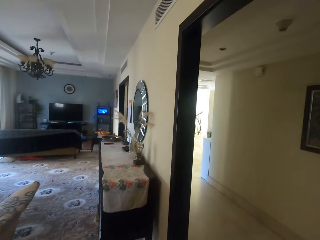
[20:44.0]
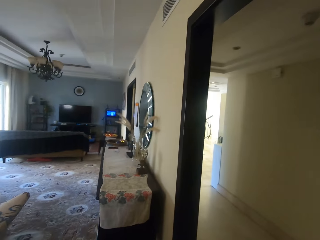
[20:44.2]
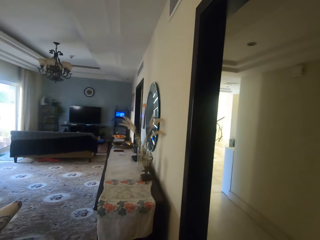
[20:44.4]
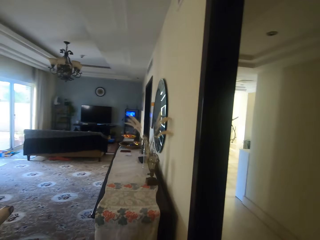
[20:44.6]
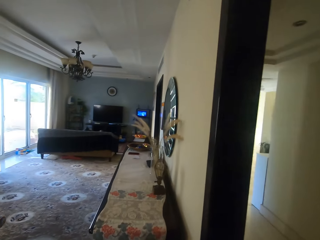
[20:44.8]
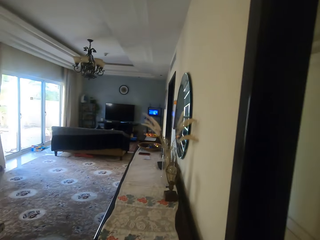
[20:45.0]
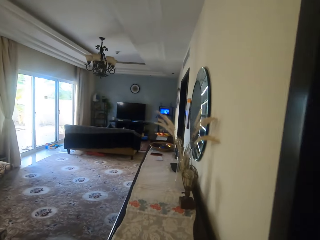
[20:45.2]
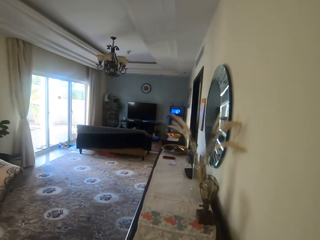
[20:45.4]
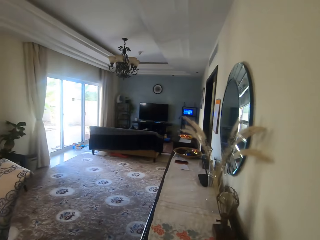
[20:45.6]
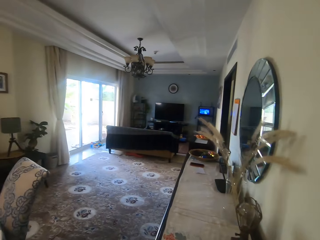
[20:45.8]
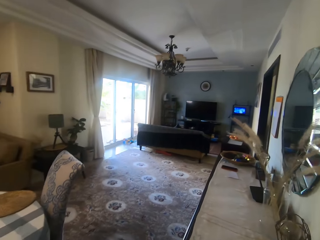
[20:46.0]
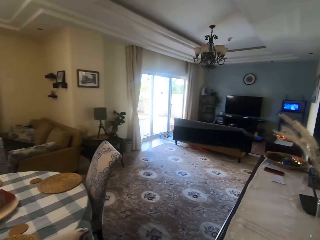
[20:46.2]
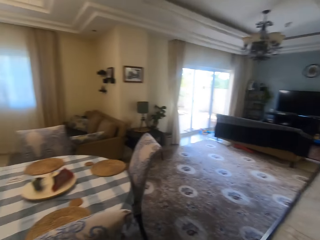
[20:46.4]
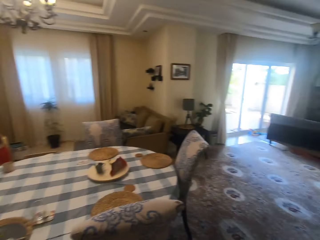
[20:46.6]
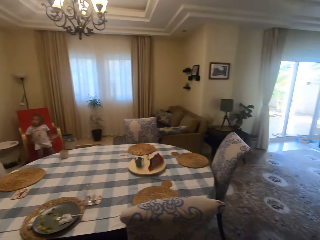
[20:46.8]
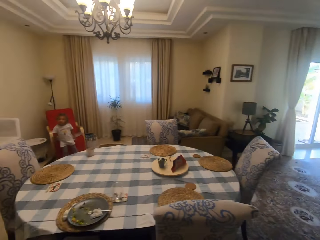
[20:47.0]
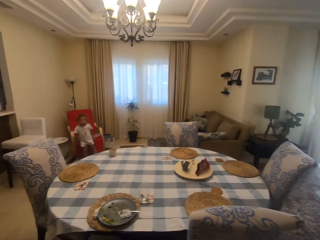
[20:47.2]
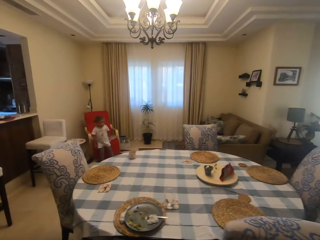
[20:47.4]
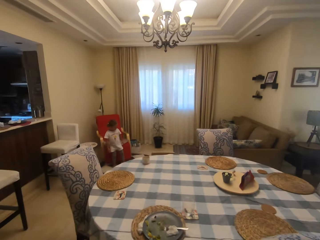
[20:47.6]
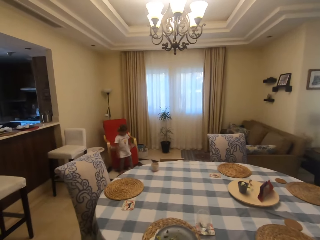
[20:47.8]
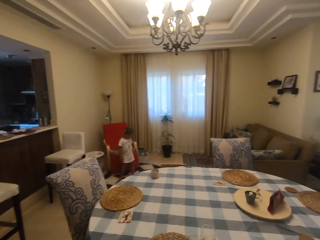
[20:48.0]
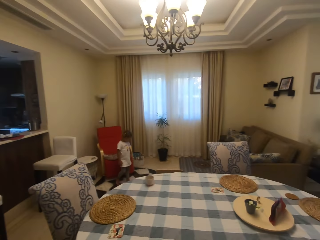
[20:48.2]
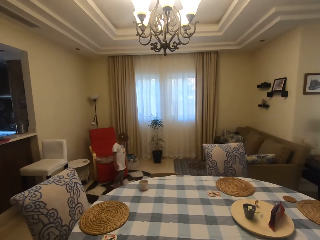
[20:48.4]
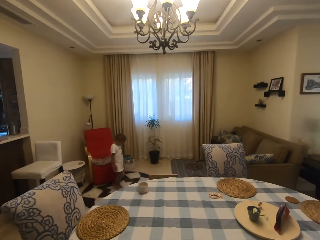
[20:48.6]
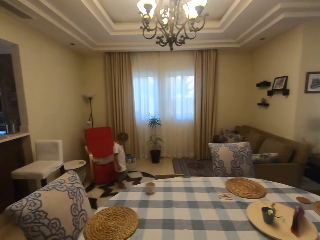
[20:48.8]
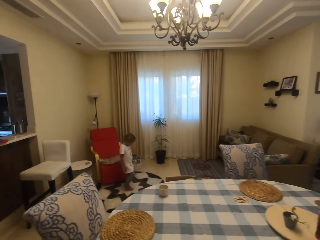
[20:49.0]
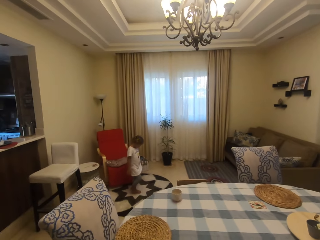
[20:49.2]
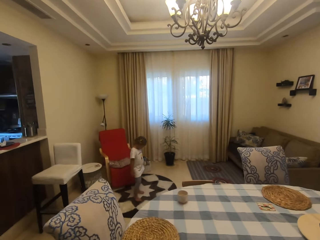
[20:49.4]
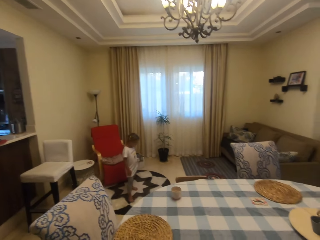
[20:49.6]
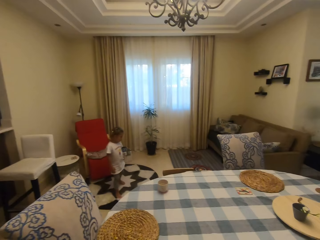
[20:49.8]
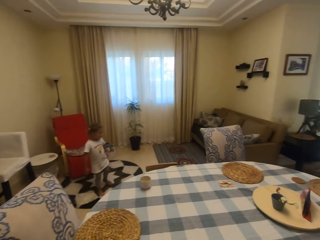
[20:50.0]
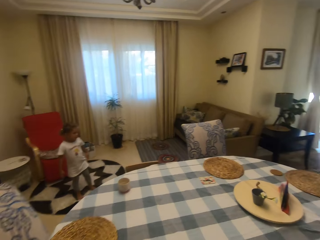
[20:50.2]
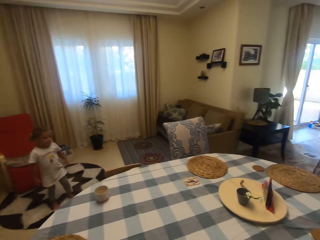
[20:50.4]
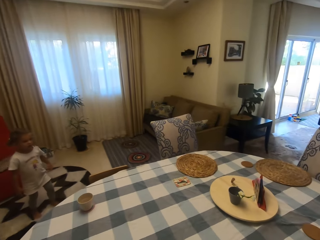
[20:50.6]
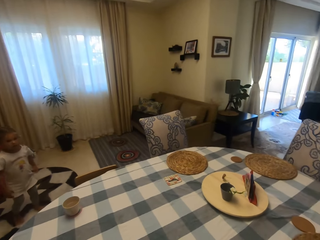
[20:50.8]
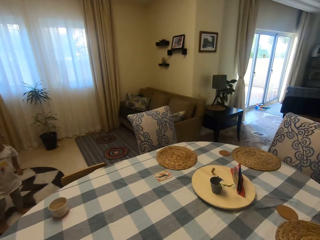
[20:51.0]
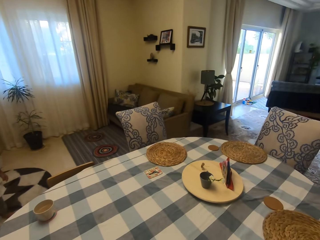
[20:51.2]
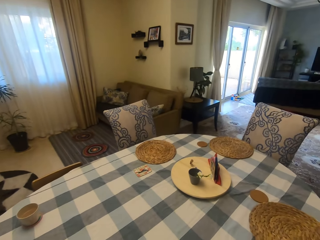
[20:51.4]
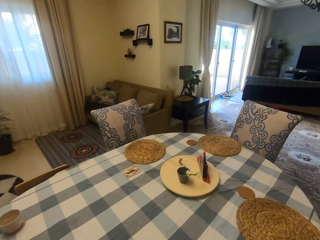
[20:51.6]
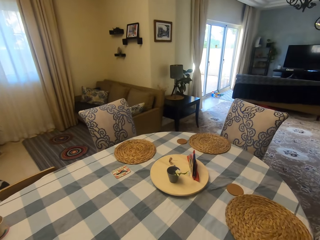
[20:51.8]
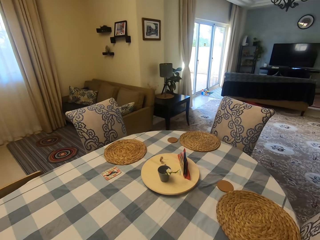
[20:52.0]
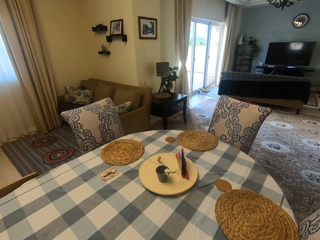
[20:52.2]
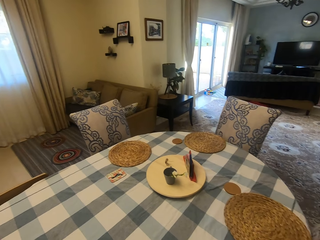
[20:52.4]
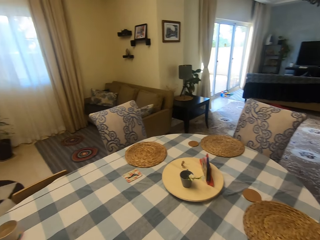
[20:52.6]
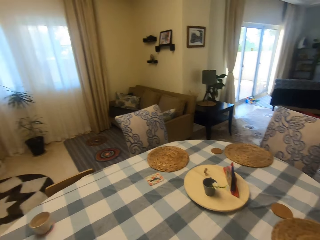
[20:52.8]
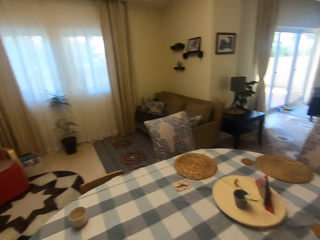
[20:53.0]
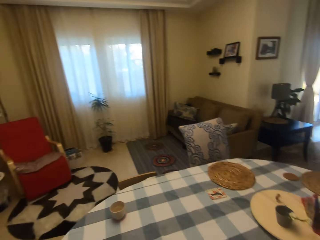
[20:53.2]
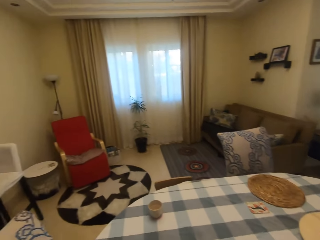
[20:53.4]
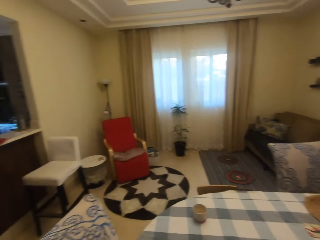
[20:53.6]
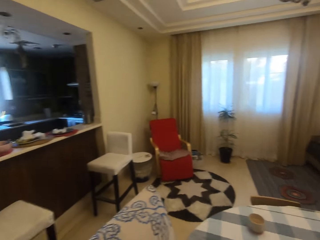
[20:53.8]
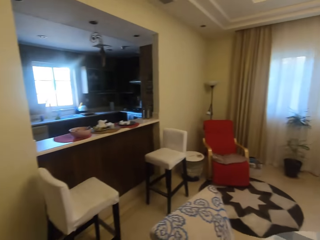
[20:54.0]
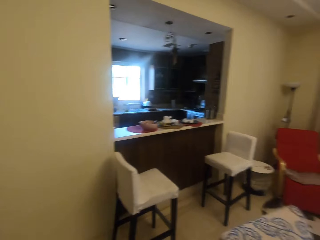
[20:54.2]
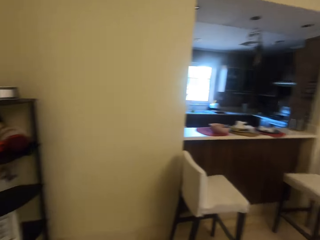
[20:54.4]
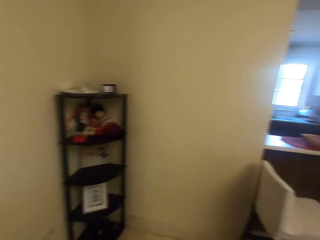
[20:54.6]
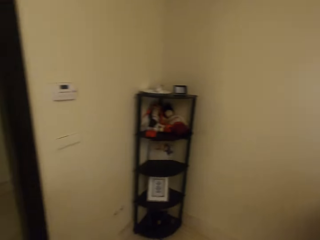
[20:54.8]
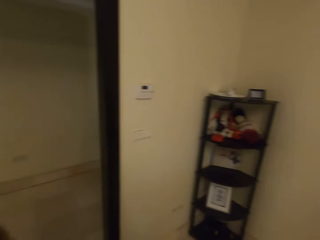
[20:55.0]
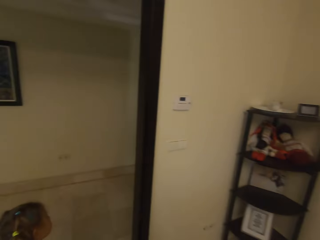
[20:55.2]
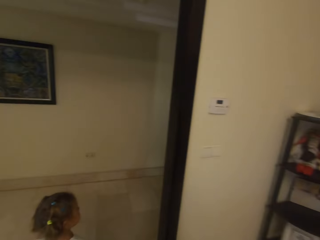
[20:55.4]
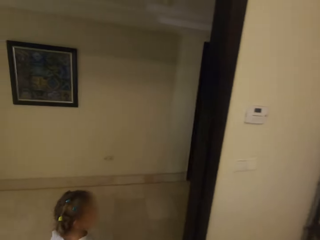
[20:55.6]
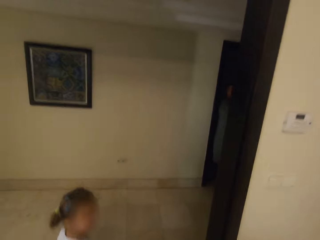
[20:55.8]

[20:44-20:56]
The camera wearer looks around. They walk. A person speaks to the camera wearer. The camera wearer sits at the dining room. They speak to the person. They look around the room.

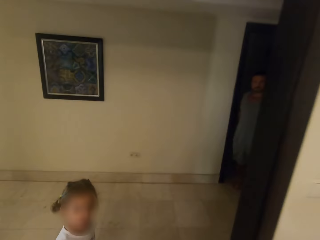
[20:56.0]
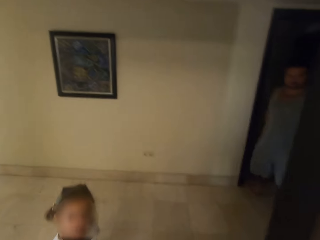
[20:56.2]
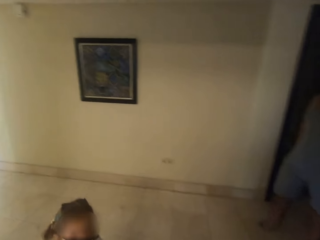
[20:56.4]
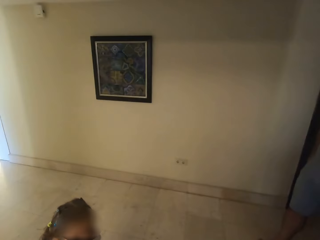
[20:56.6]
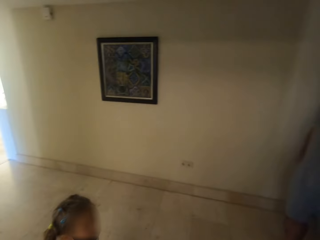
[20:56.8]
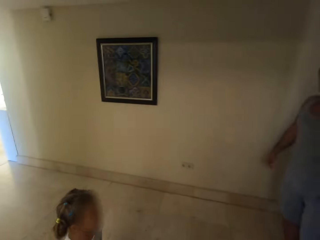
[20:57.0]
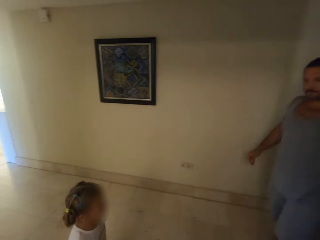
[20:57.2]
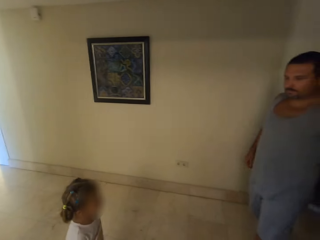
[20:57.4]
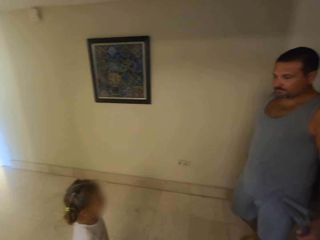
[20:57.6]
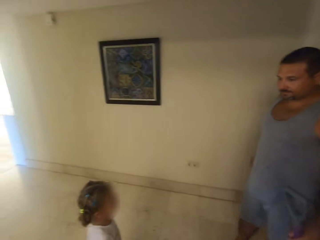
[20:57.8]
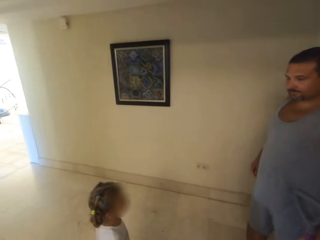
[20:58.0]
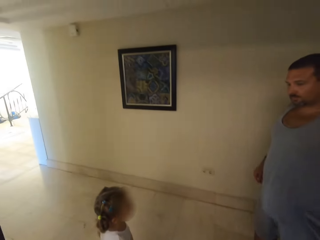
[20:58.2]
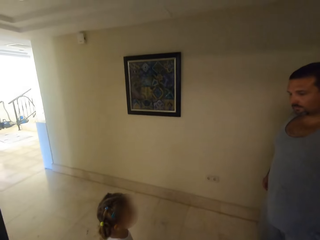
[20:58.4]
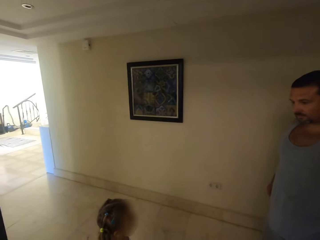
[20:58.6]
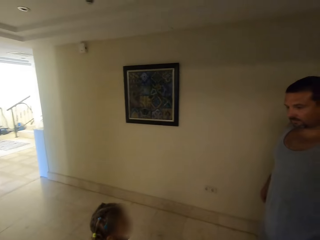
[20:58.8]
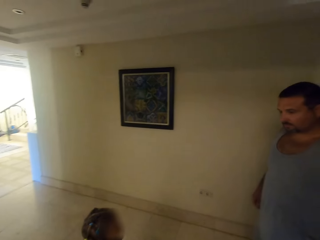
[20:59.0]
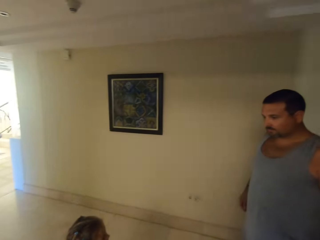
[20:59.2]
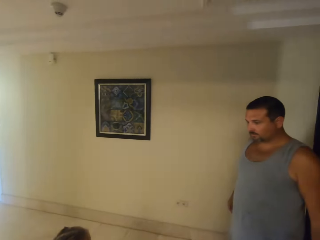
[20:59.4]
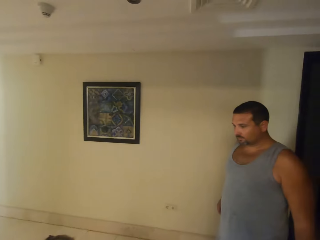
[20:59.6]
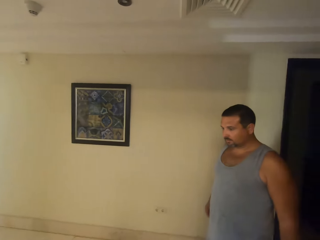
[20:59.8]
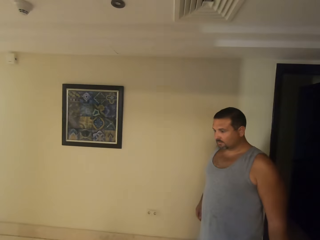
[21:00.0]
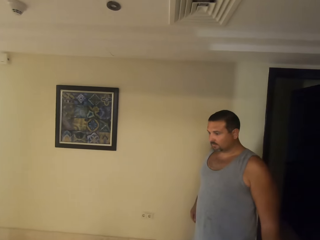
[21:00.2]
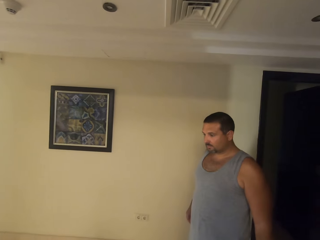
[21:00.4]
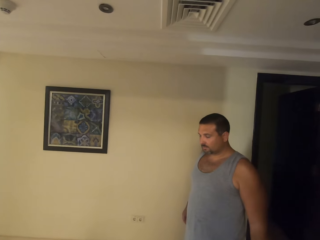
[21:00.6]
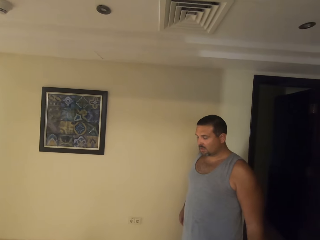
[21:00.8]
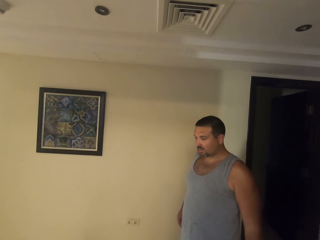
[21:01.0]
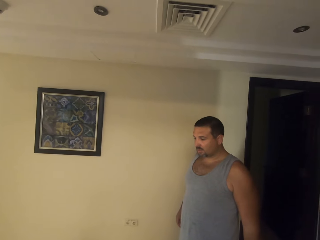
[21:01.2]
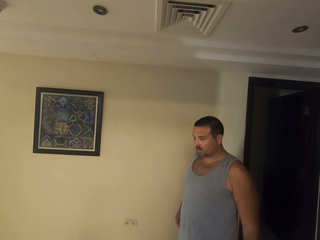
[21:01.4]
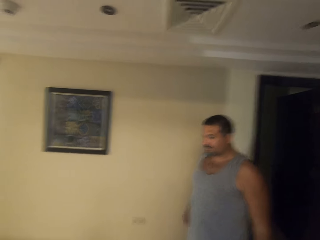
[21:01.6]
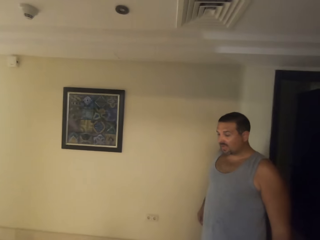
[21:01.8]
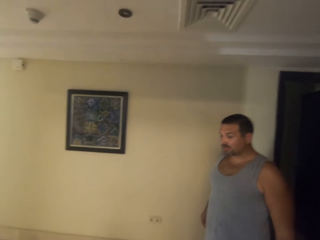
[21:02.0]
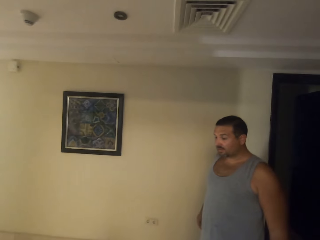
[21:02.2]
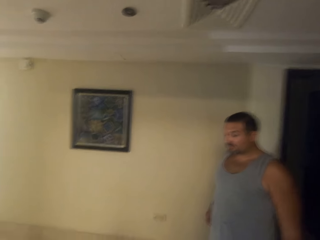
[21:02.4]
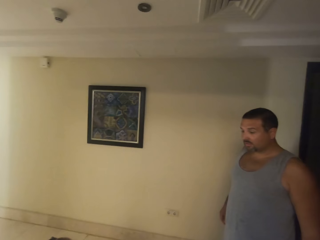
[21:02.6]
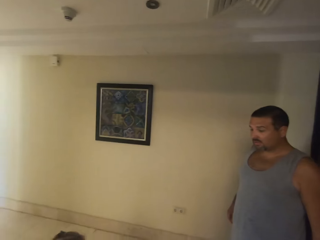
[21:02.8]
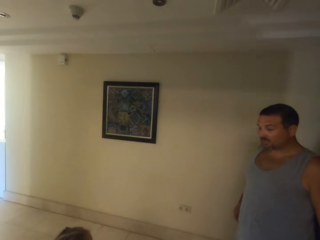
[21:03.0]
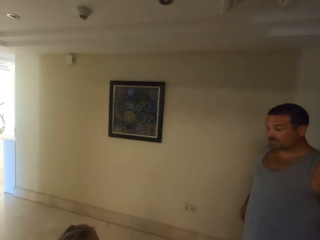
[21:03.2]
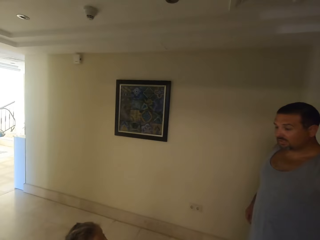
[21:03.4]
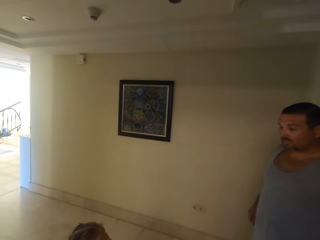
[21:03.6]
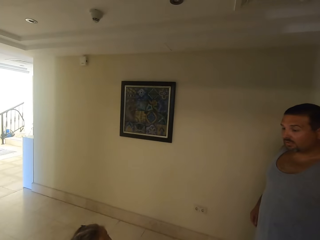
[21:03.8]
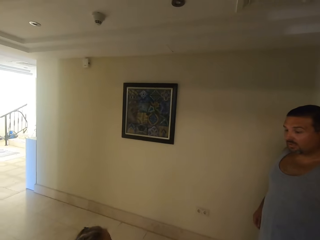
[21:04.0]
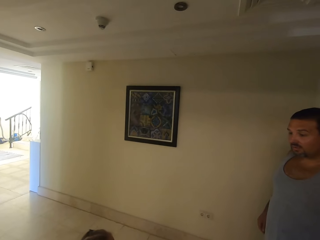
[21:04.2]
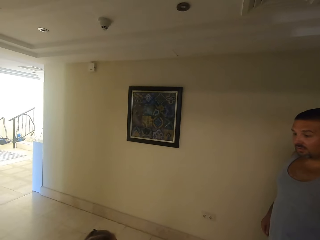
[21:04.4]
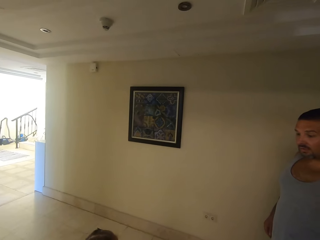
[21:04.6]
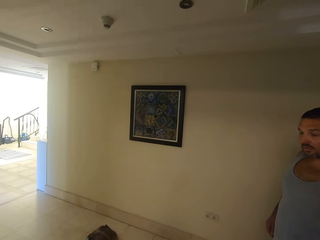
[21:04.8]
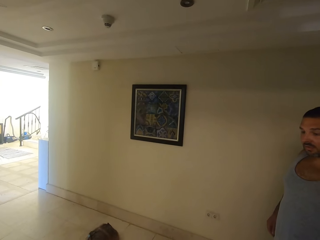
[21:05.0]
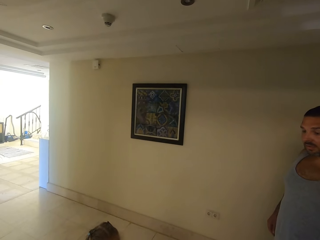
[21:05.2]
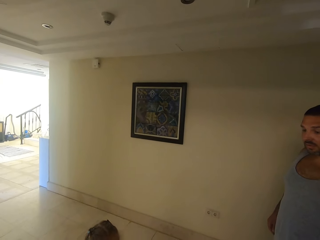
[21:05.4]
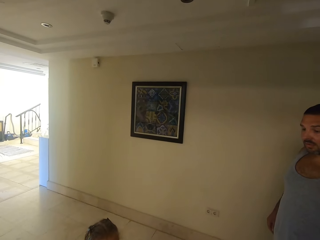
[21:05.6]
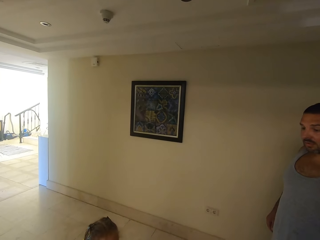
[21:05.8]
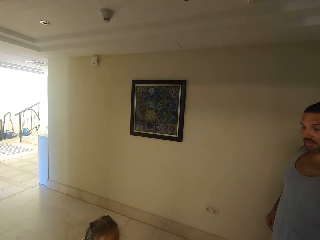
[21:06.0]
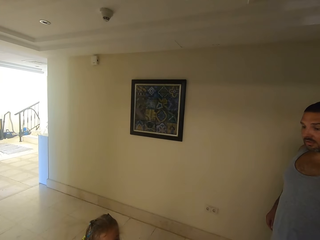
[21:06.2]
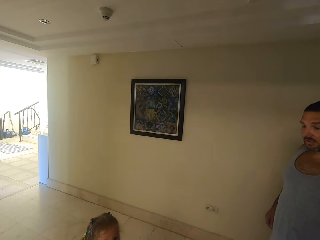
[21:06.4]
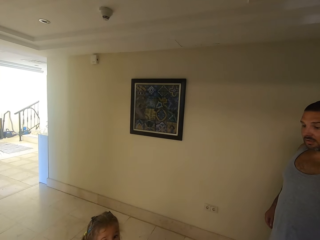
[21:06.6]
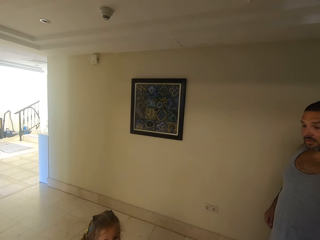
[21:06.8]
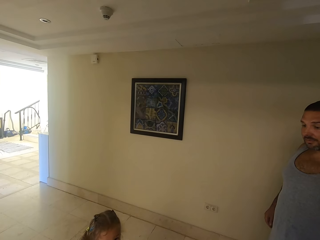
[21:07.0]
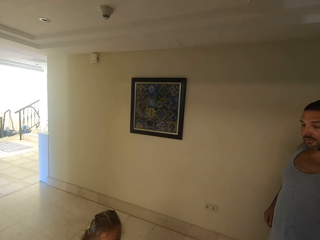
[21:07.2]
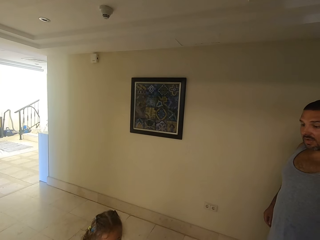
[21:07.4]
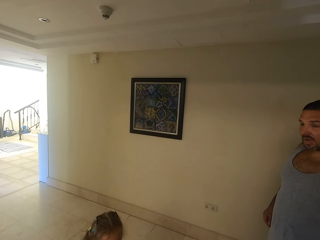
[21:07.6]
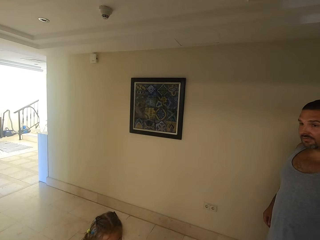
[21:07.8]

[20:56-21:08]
The camera wearer looks at a child. They speak to the child. They walk. The child looks at a man. The child converses with the man. The camera wearer looks at the man. The child speaks to the man. The man speaks to the child. The camera wearer looks around the room. The child speaks to the man. The camera wearer speaks. The child speaks to the man.
